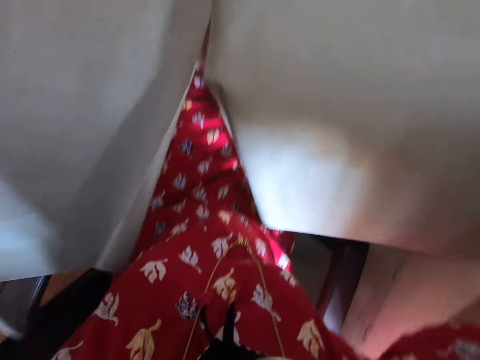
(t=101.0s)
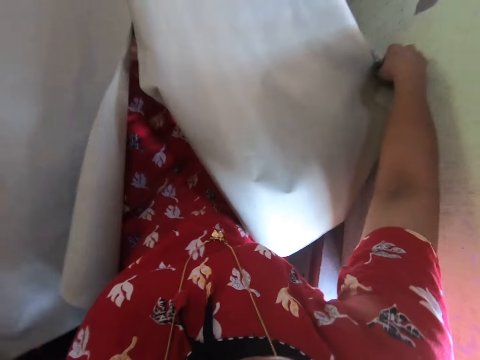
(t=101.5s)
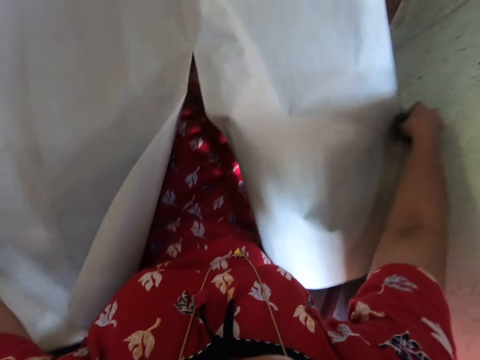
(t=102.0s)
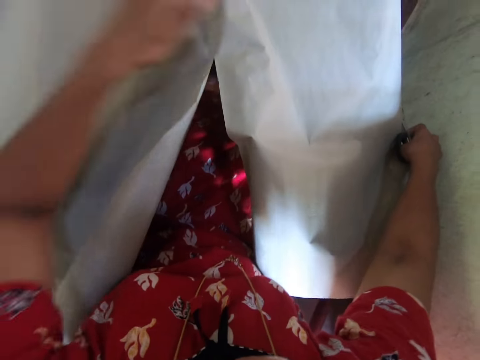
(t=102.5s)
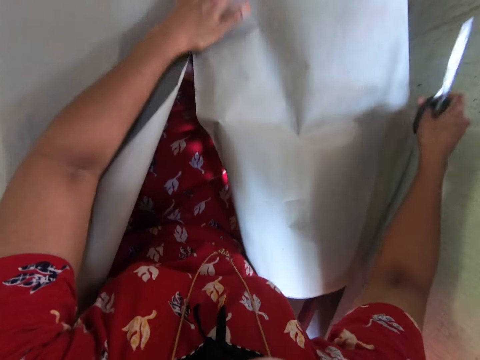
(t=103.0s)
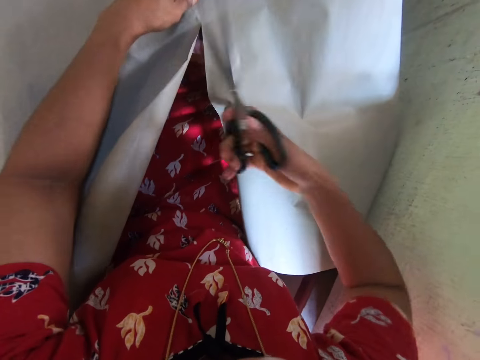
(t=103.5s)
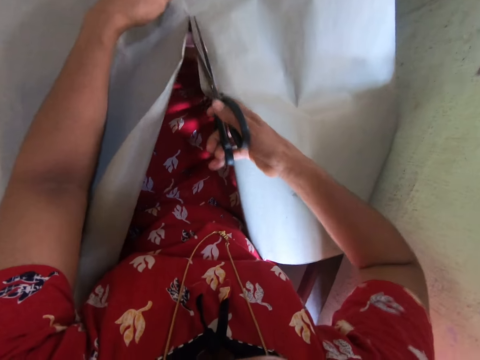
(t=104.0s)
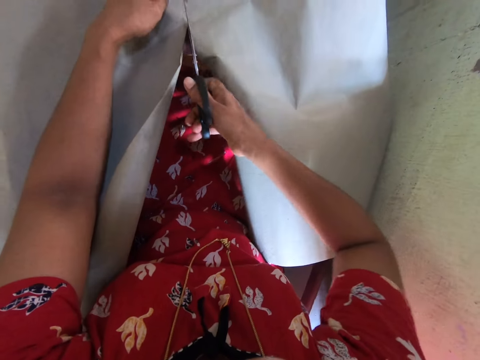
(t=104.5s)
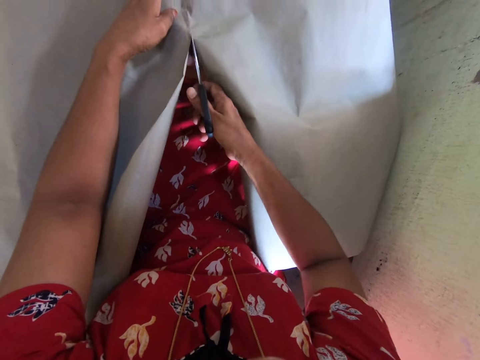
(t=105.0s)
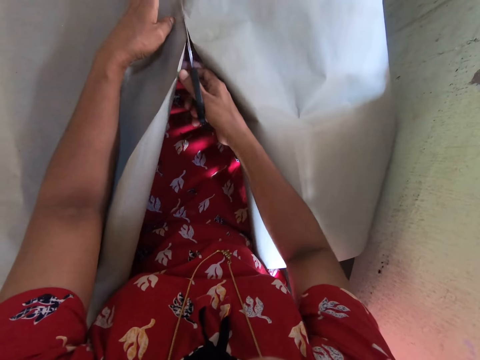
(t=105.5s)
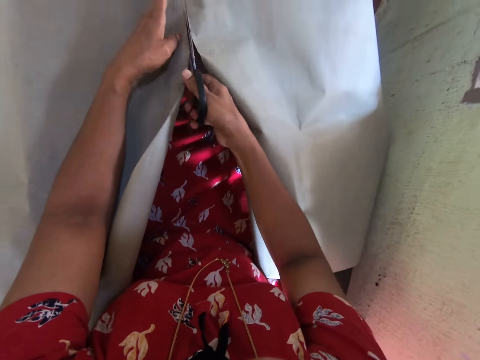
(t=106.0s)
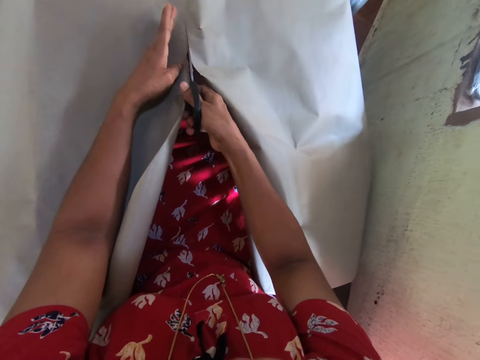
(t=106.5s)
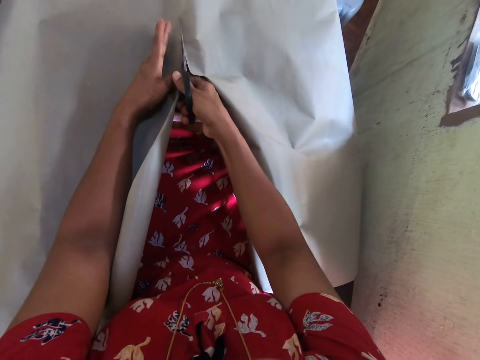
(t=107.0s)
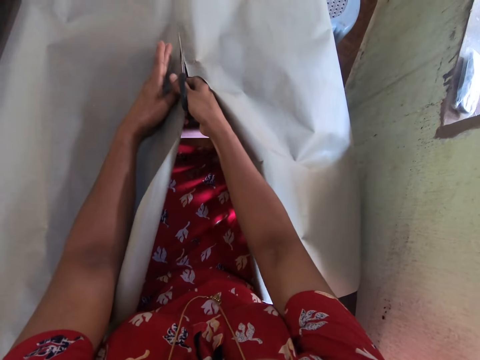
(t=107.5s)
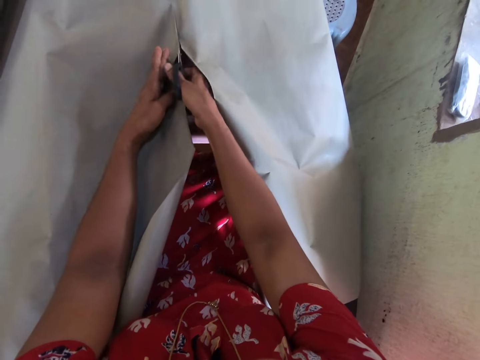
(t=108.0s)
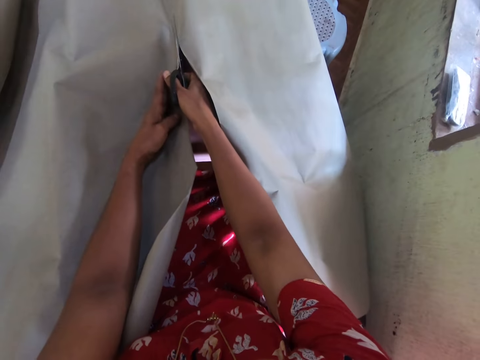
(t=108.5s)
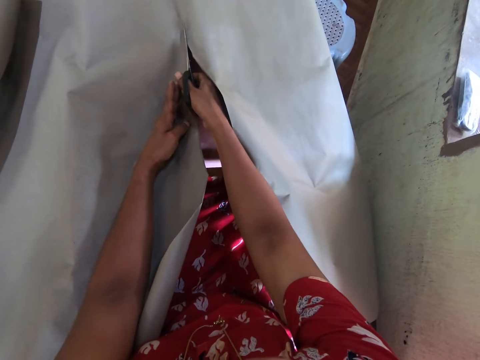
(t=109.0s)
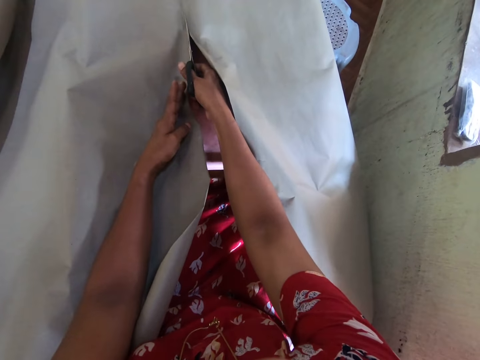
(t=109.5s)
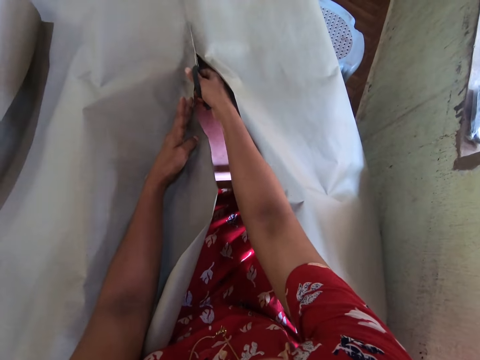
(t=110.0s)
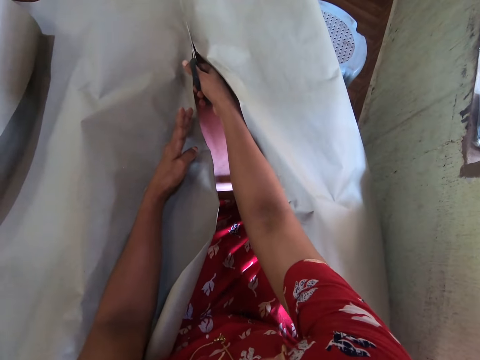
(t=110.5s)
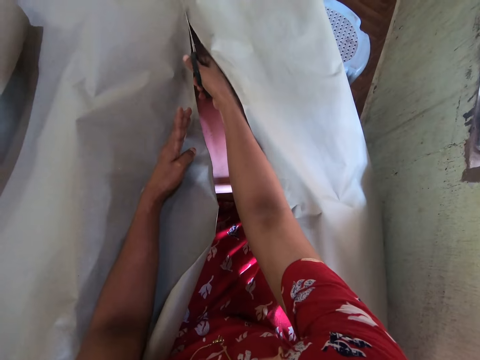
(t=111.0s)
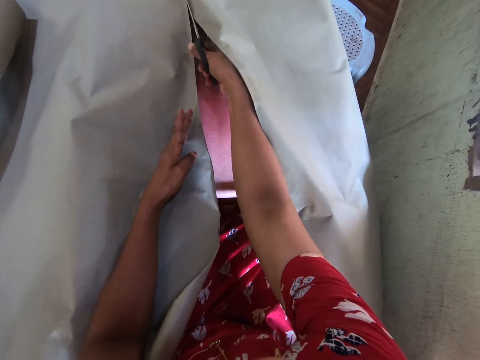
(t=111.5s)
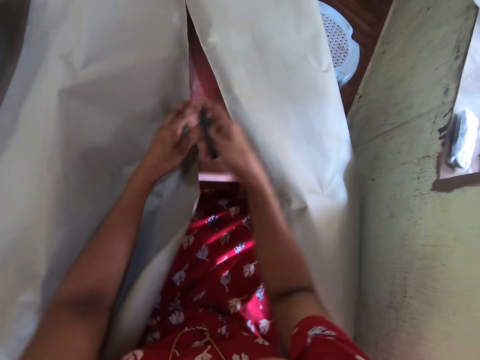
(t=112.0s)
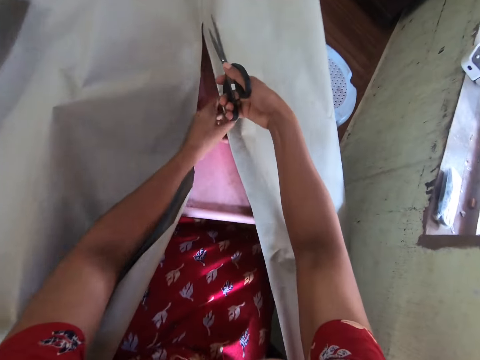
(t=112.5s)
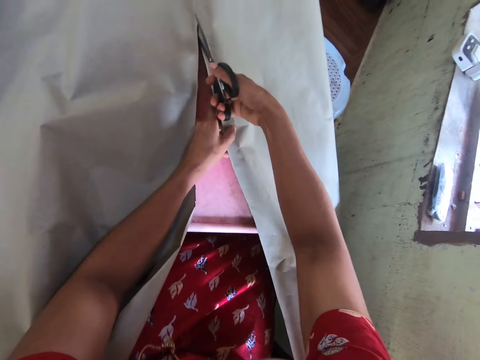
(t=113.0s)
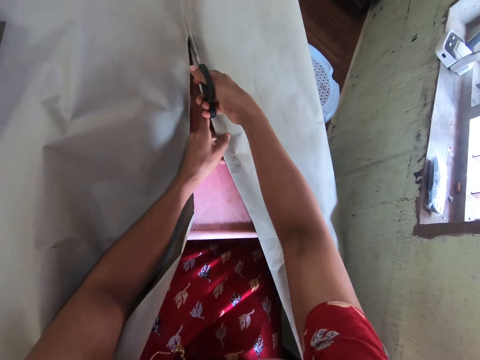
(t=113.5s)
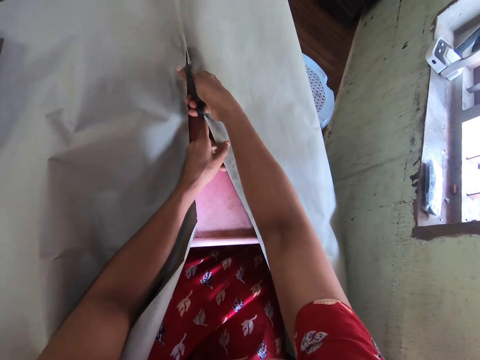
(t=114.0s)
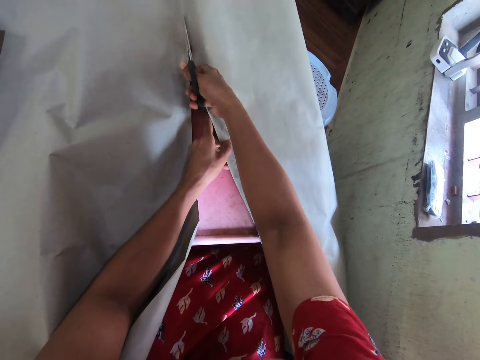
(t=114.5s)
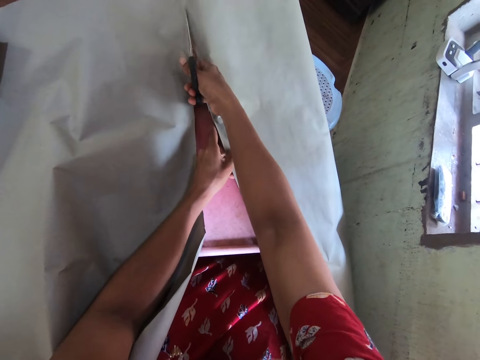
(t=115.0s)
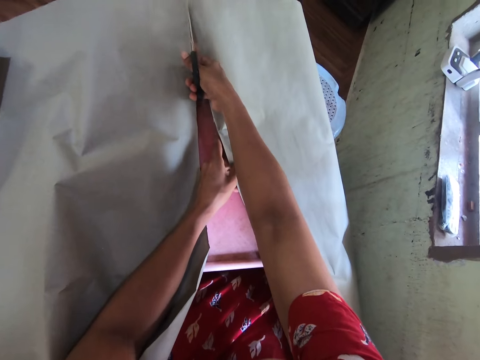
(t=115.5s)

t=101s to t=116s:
The camera wearer cuts the cardboard or cover with the pair of scissors in her right hand. She holds the cover with her left hand. She cuts the cover.

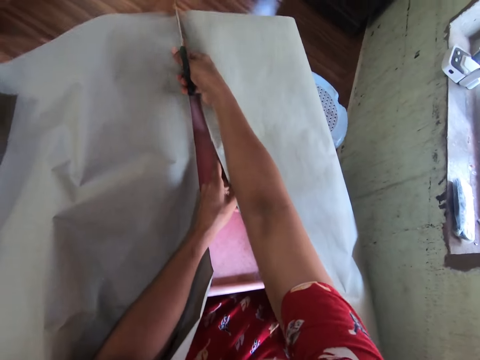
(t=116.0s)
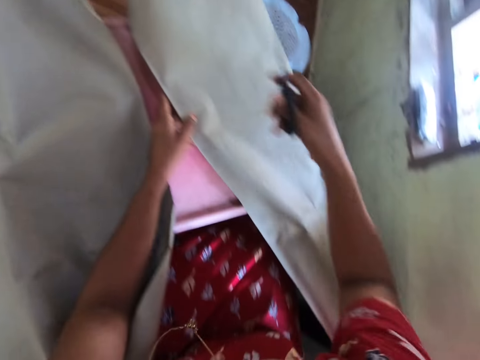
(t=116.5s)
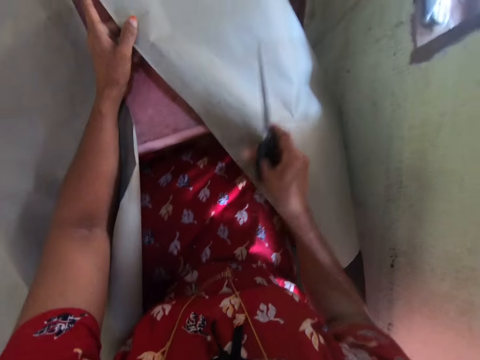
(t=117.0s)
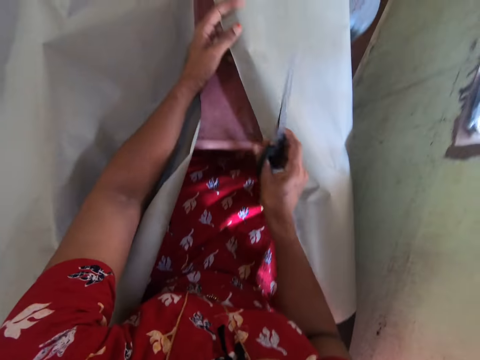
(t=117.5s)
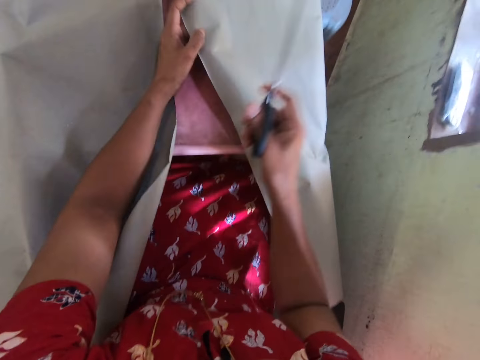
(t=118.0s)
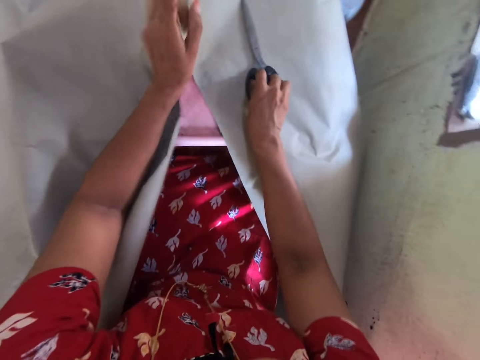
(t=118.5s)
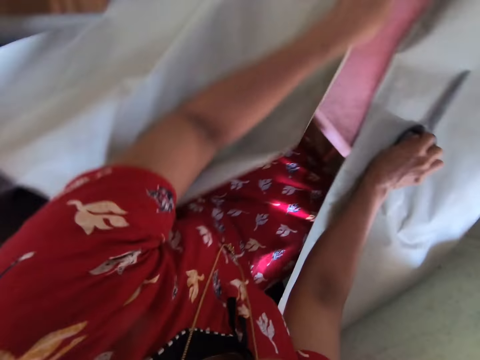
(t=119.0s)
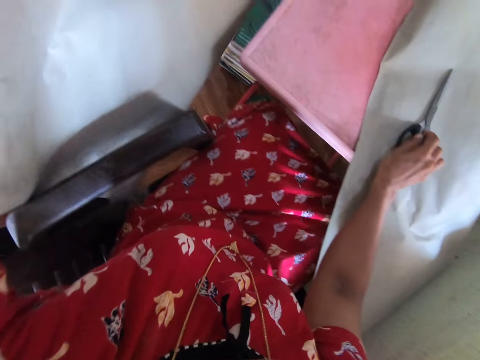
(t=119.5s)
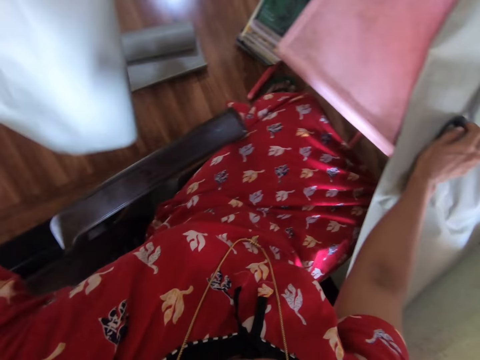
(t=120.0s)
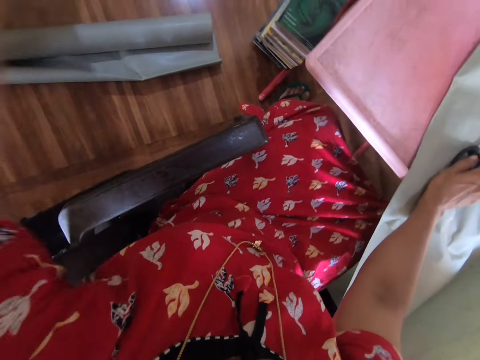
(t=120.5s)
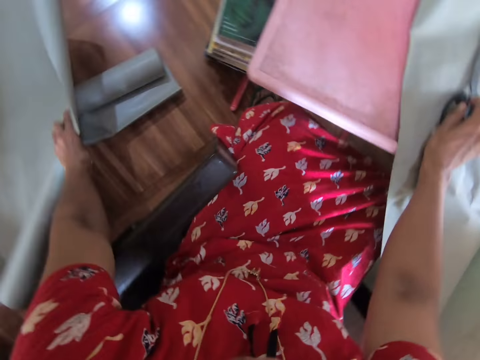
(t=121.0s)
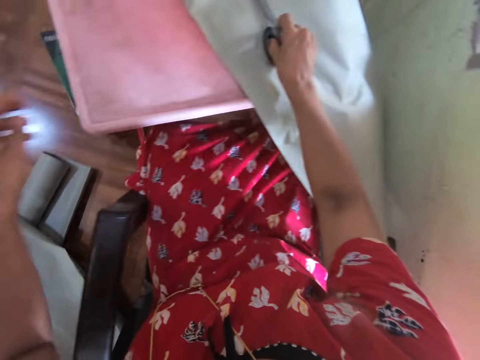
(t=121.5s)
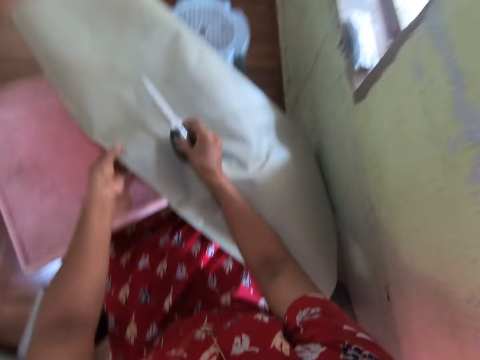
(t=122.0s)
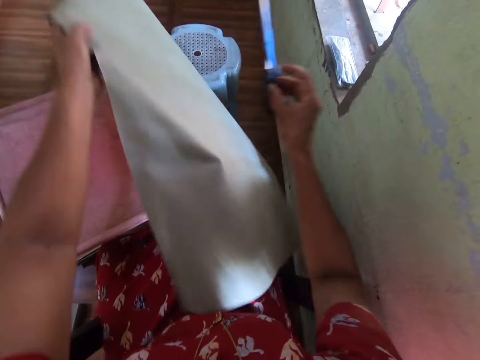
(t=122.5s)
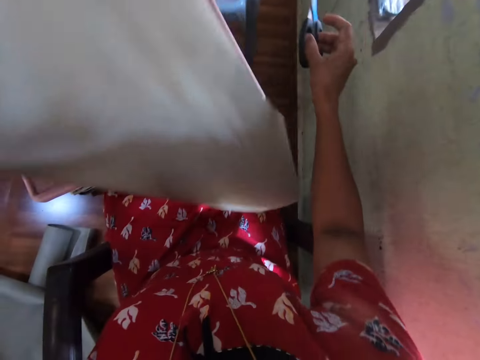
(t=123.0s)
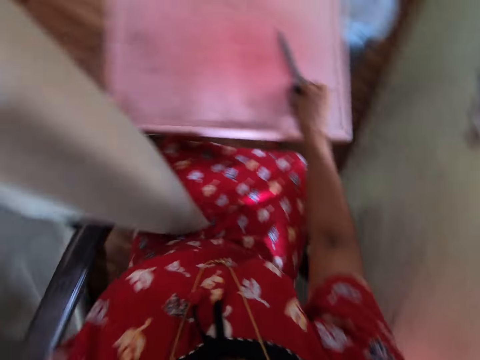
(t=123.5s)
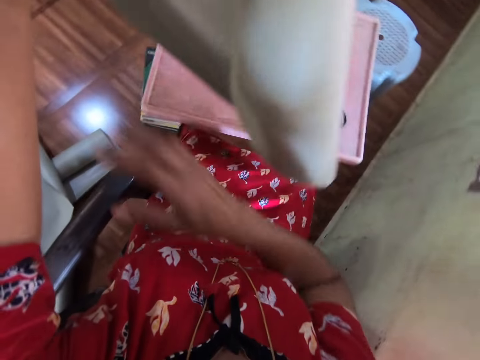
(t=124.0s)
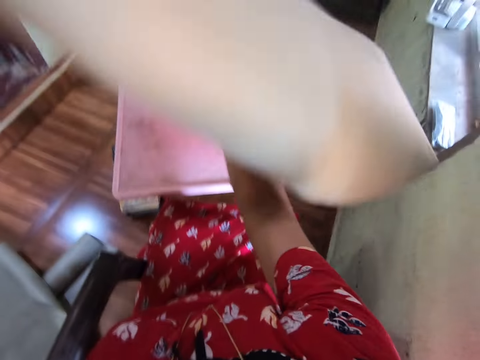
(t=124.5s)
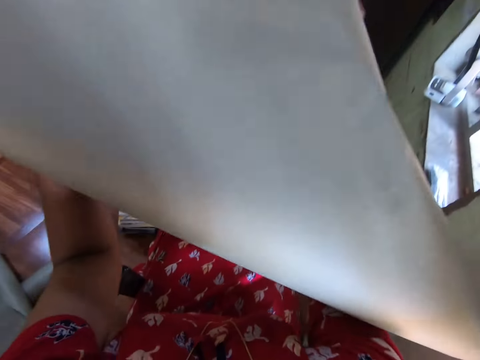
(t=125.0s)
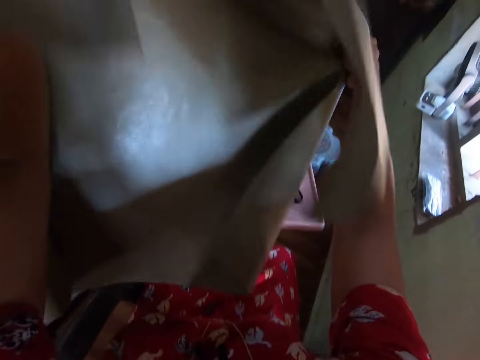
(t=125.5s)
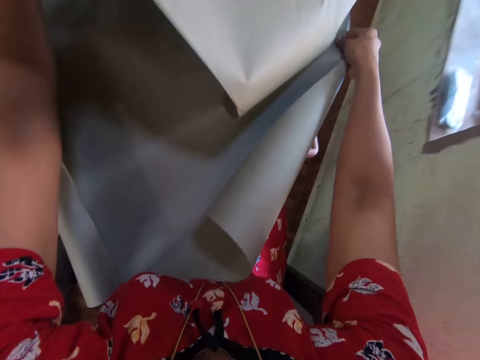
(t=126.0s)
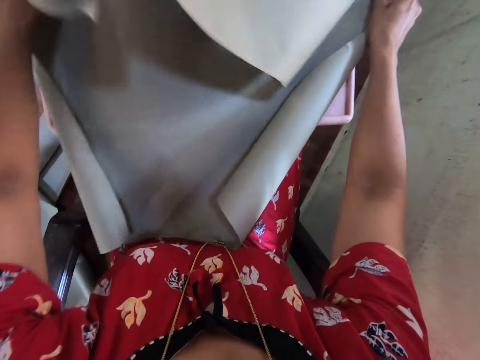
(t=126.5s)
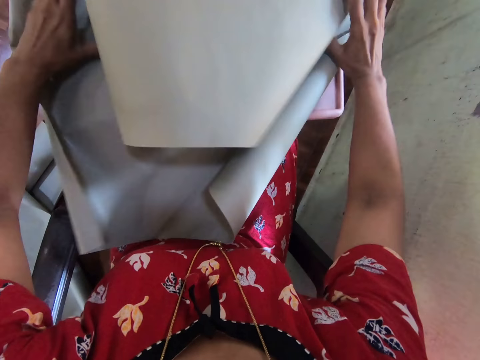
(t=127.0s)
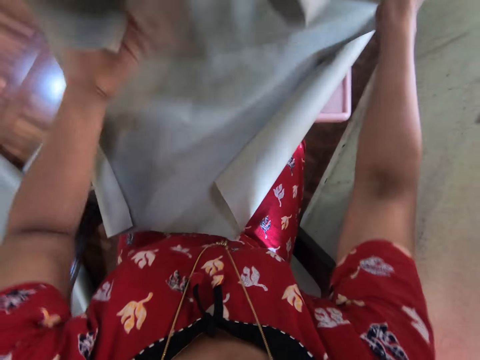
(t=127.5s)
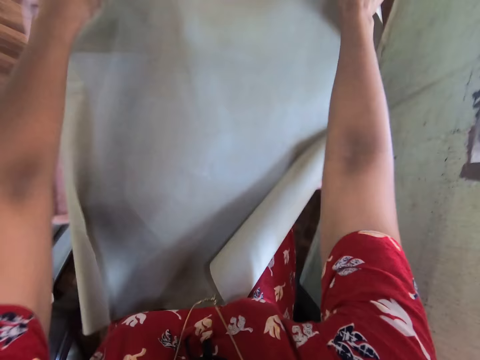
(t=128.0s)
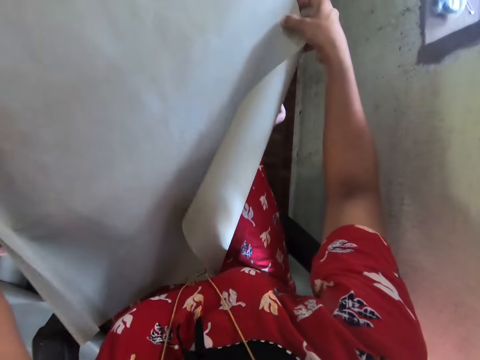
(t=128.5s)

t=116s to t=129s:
The camera wearer drops the pair of scissors on the table with her right hand. She takes the cardboard or cover from the table with her left hand. She drops the cardboard on the floor with her left hand. She takes the pair of scissors from the table with her right hand. She takes the cardboard from the table with her left hand. She drops the pair of scissors on the table with her right hand. She folds the cover. She places the cardboard on the table with both hands.
